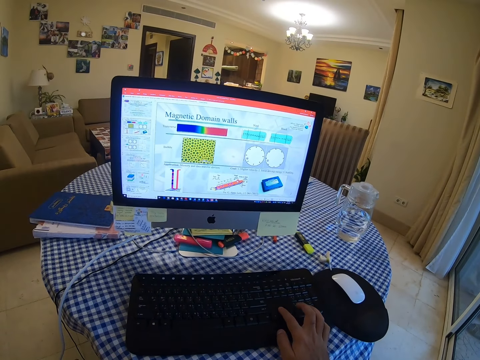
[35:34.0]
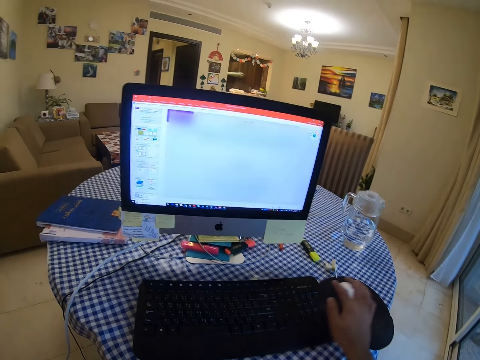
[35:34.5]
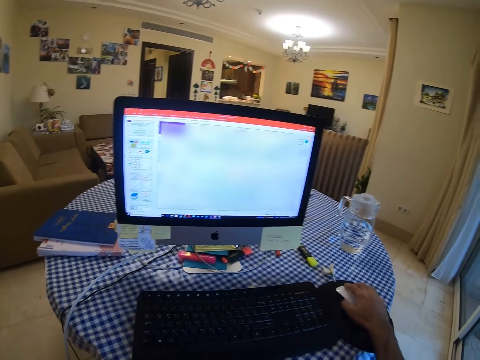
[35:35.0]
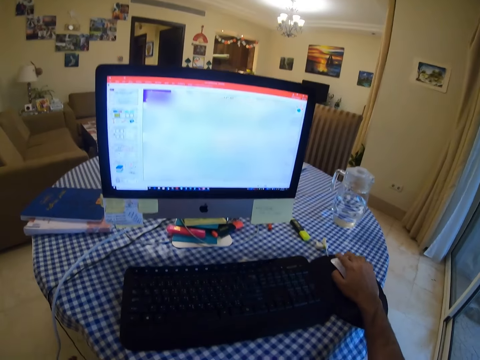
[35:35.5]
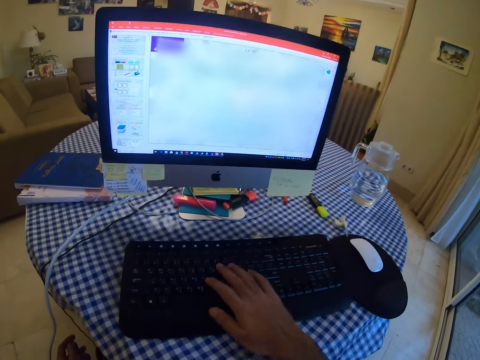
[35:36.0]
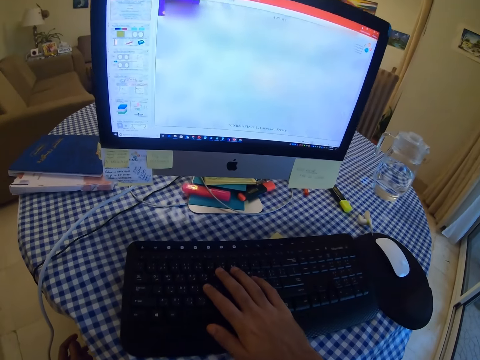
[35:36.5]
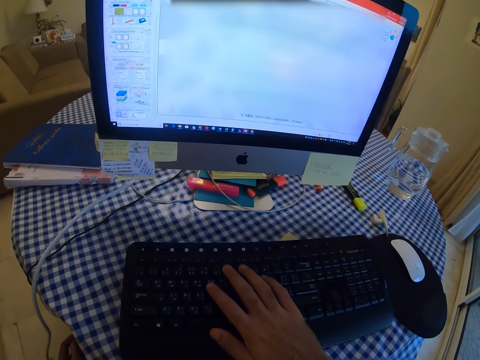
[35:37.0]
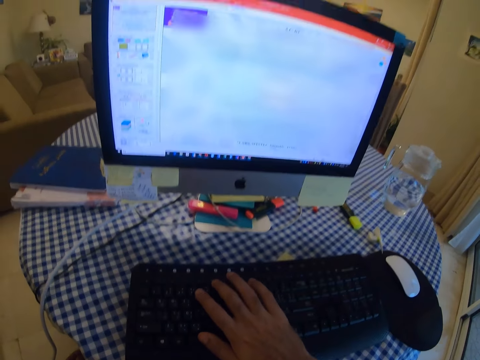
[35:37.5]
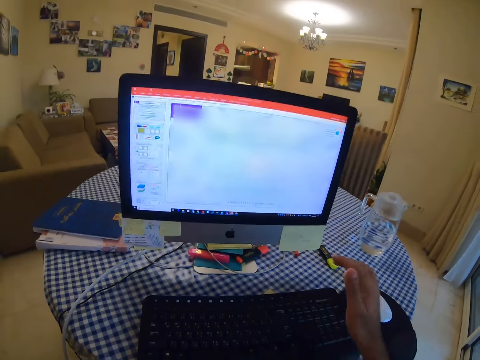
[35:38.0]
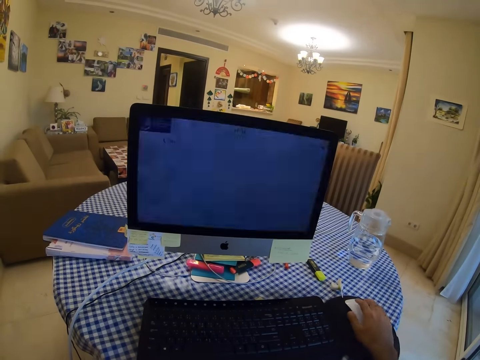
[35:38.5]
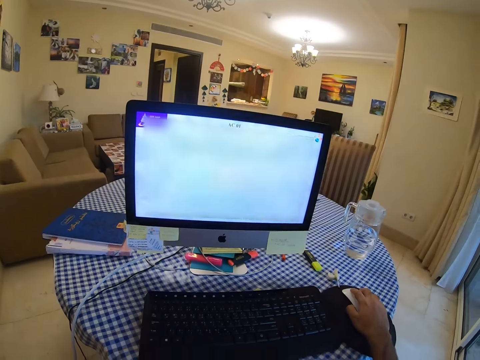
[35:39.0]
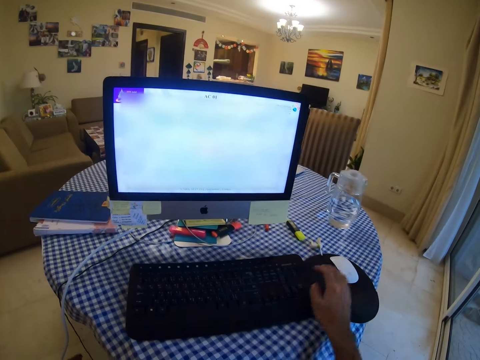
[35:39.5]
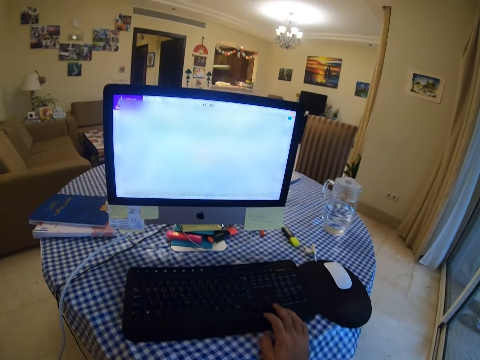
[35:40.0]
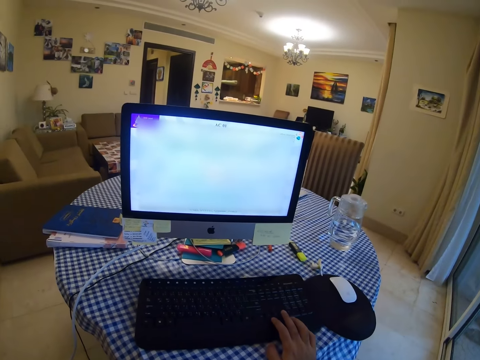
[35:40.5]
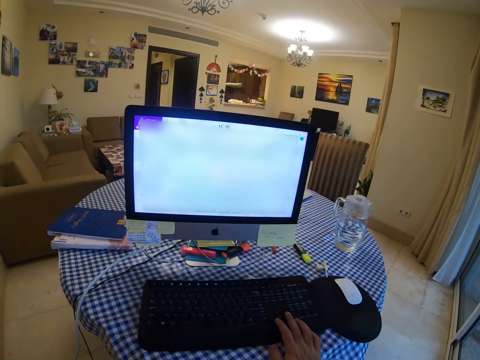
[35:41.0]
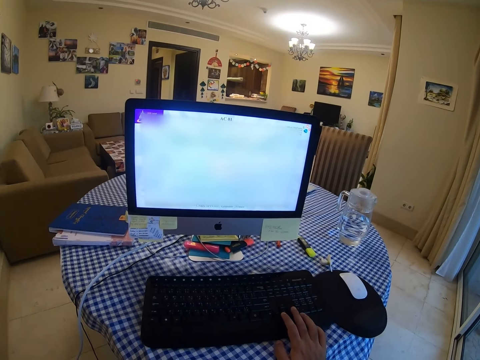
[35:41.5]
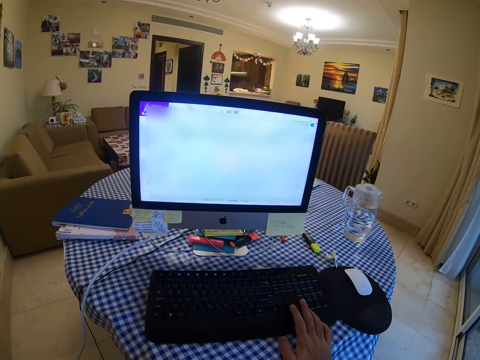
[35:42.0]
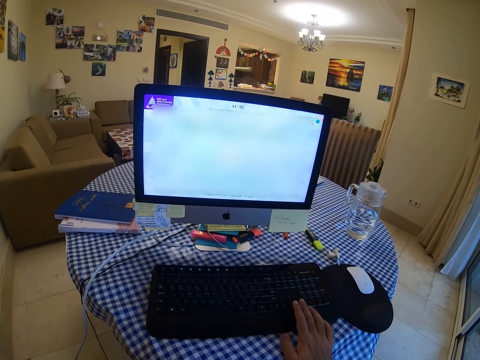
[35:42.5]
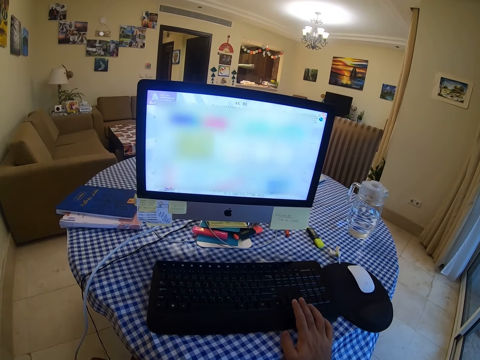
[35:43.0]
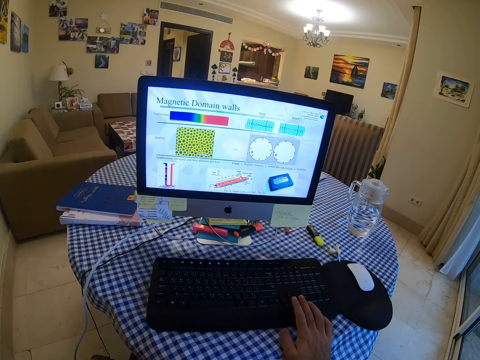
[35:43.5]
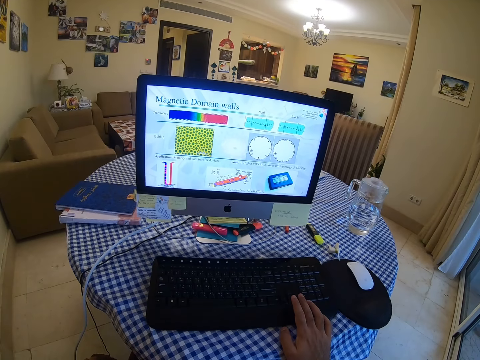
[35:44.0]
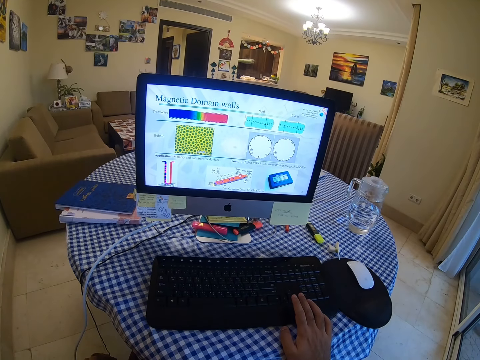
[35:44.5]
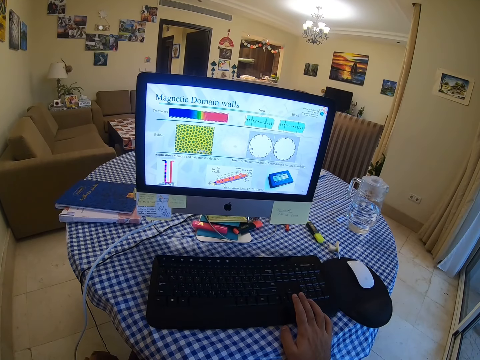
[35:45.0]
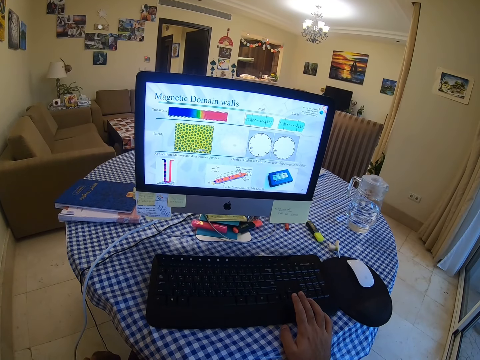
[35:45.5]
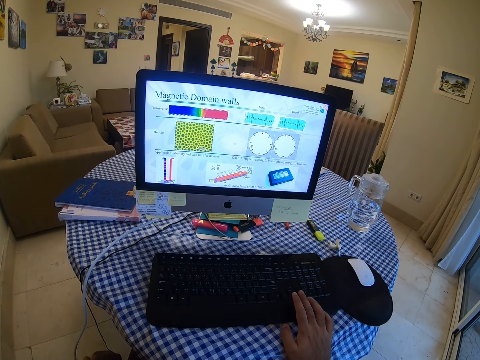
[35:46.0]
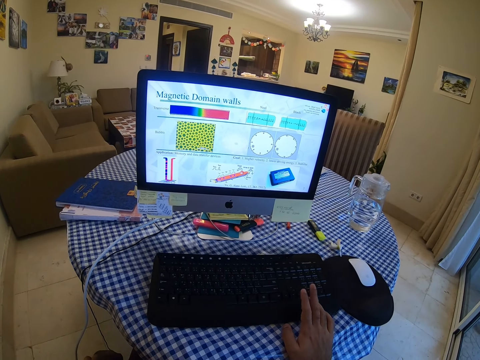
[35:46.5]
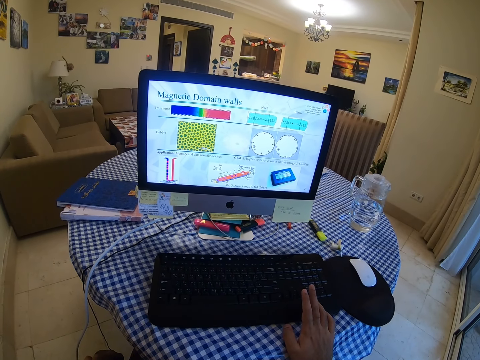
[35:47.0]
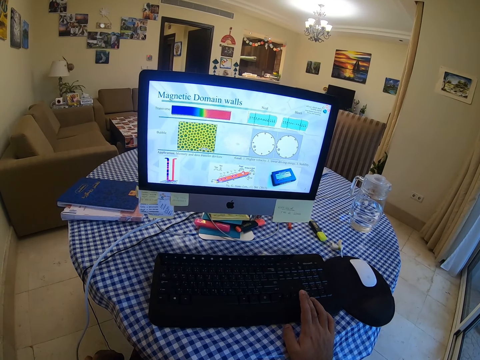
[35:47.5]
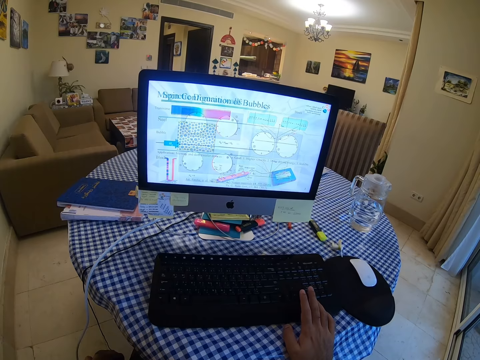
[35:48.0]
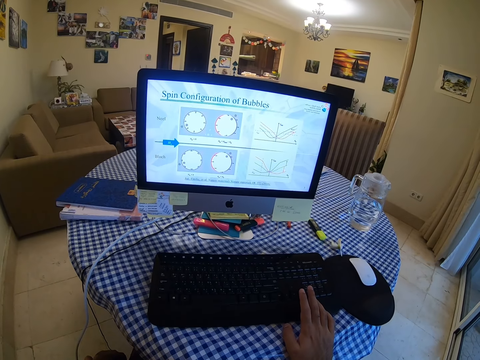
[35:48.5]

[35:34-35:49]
The camera wearer clicks on the mouse, presses on the keyboard, clicks on the mouse, presses on the keyboard, and holds the keyboard.

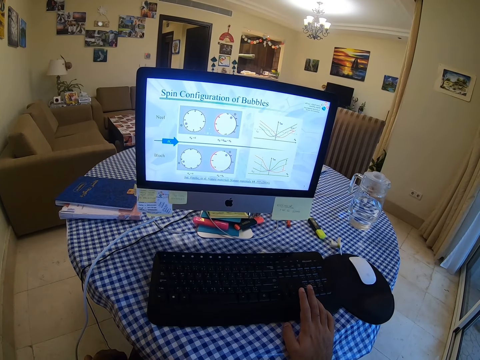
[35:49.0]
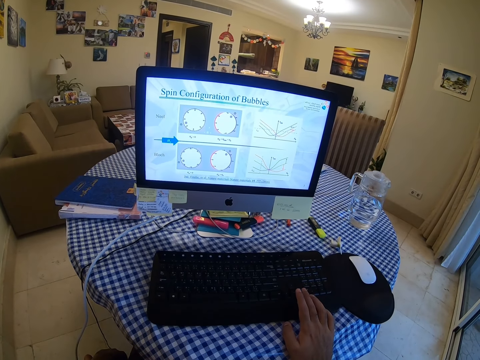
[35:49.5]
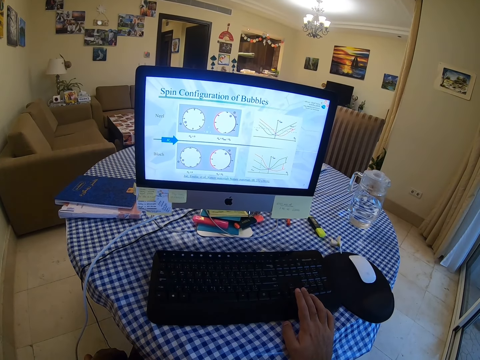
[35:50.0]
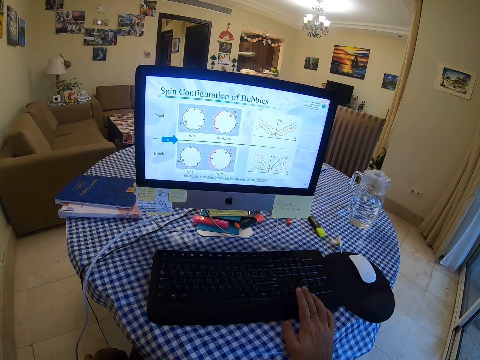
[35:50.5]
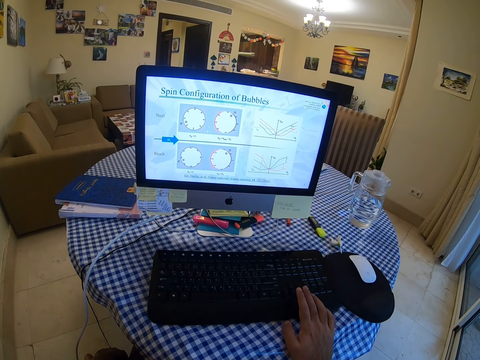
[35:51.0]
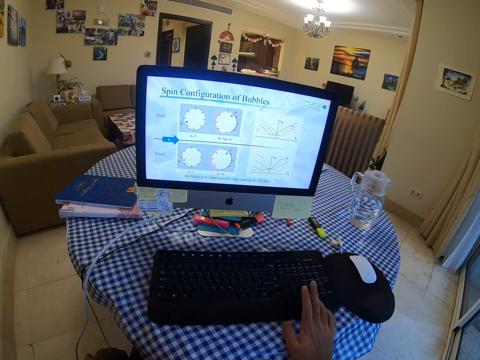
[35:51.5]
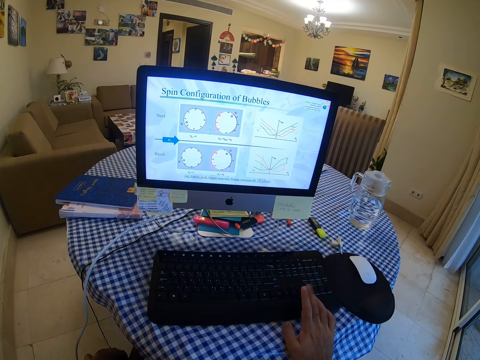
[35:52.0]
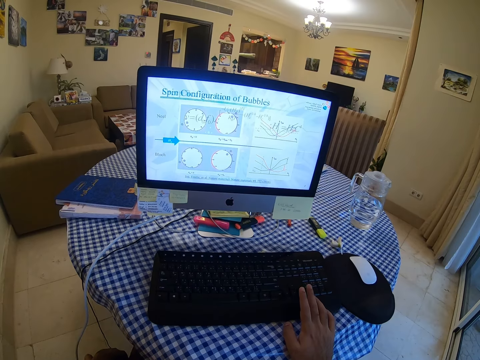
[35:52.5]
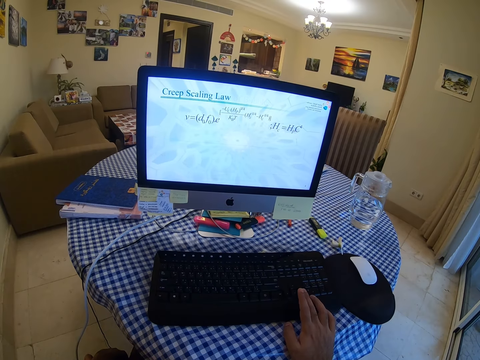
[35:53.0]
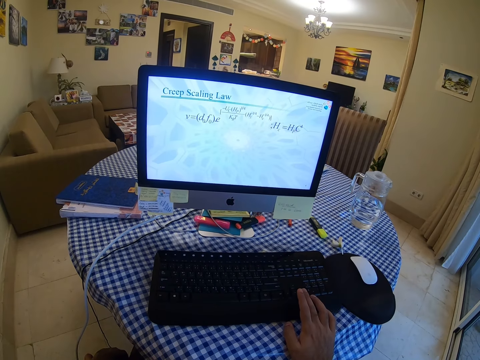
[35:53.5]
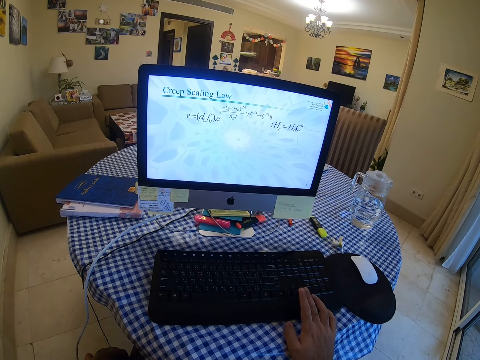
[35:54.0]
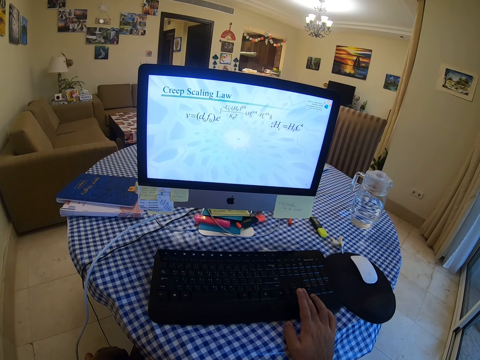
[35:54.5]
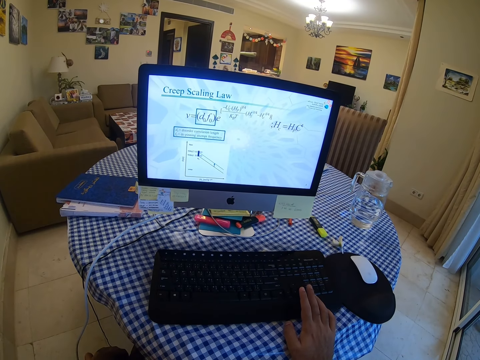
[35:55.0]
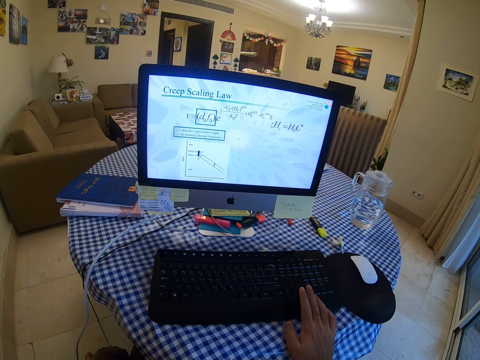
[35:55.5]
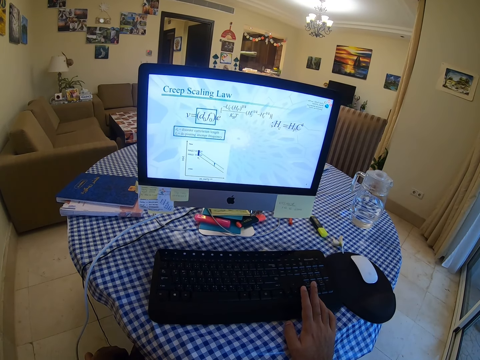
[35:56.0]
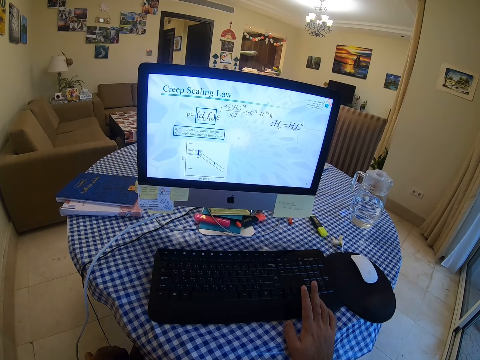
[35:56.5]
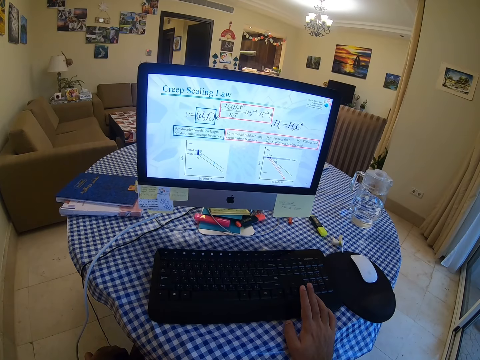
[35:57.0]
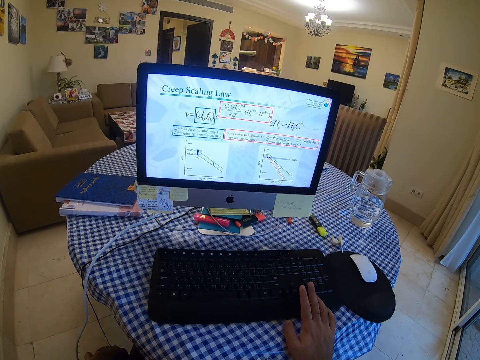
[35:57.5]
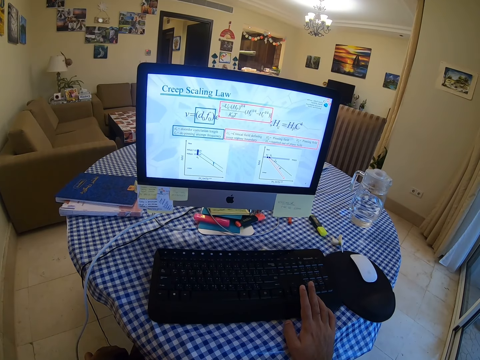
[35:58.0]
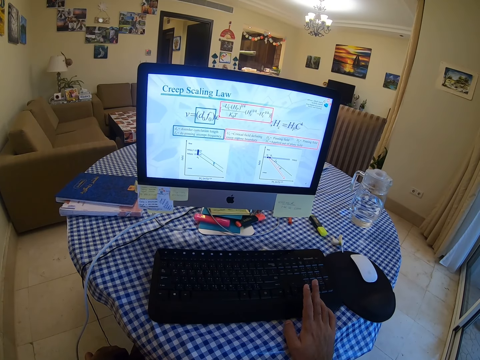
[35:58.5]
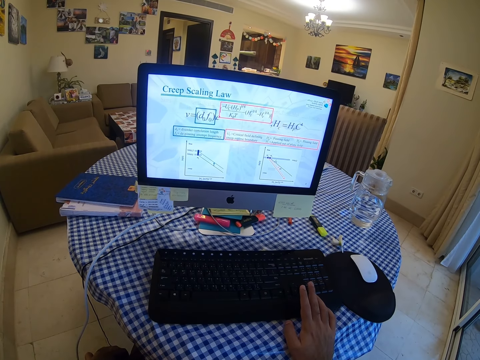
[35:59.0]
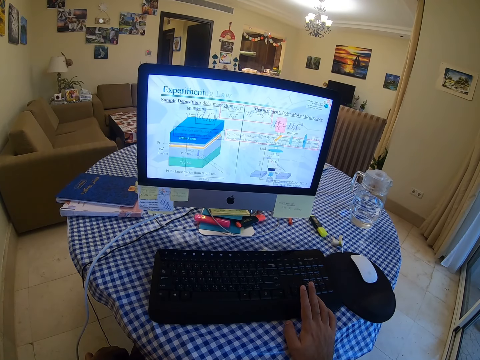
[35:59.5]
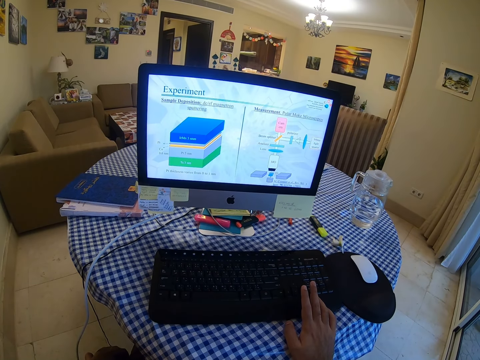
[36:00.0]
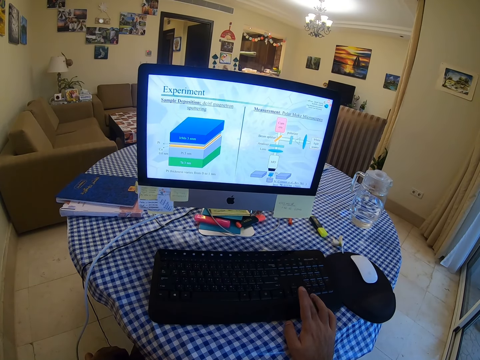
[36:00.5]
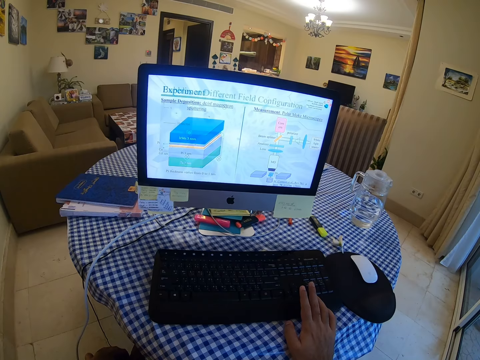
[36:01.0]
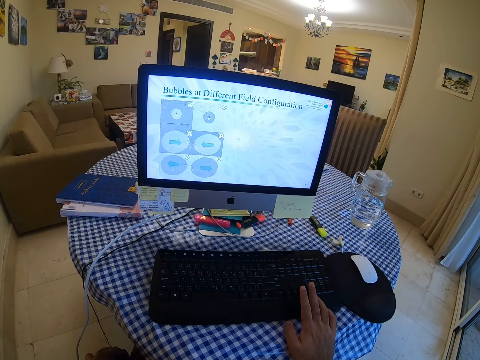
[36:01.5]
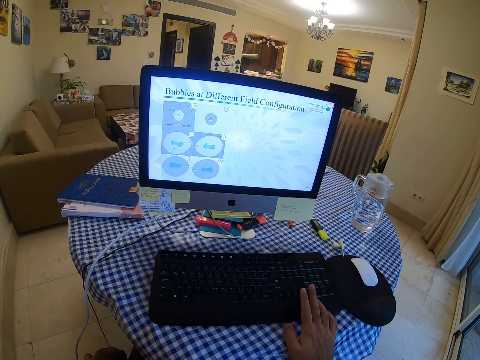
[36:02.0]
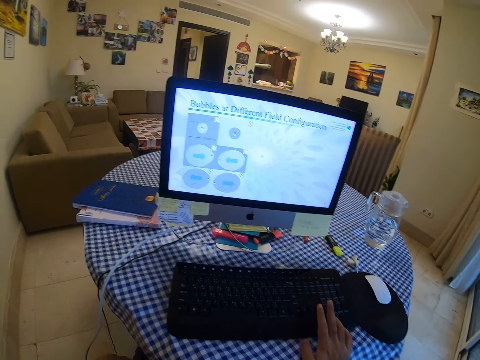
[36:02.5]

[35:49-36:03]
The camera wearer looks at the monitor.
